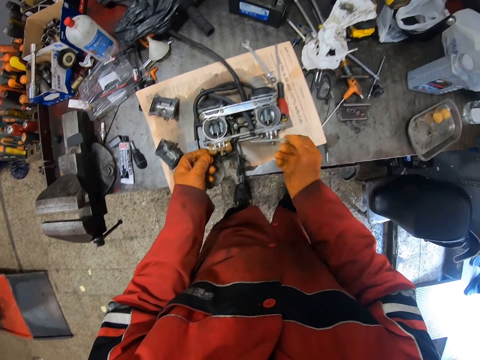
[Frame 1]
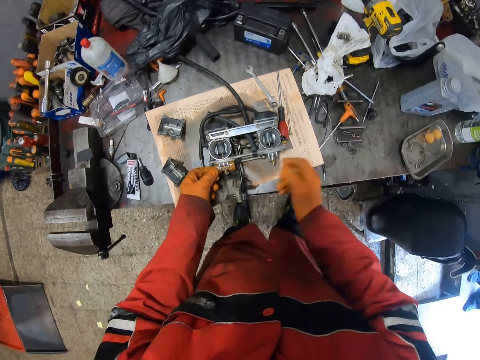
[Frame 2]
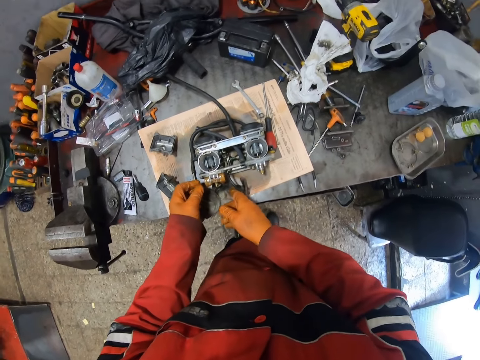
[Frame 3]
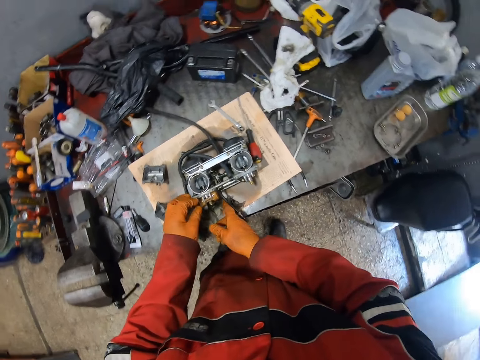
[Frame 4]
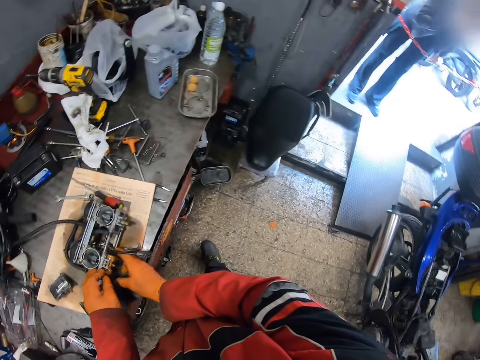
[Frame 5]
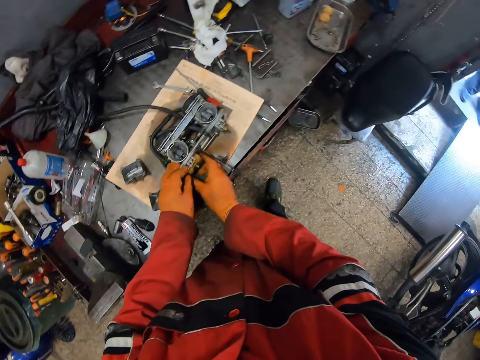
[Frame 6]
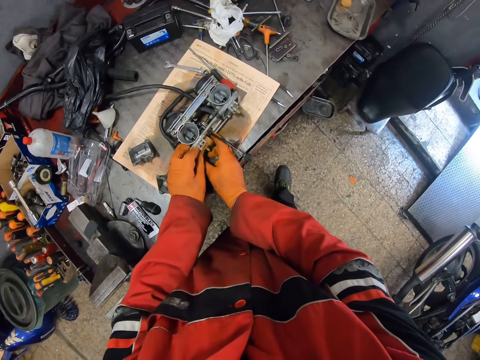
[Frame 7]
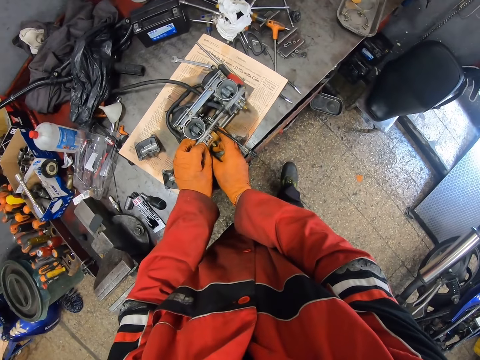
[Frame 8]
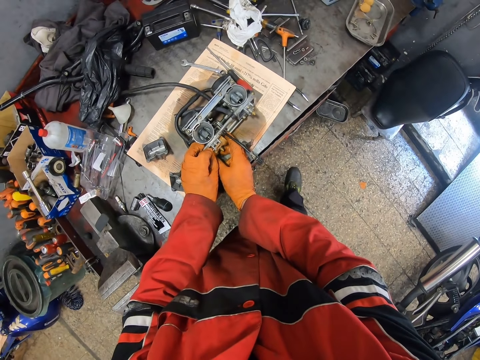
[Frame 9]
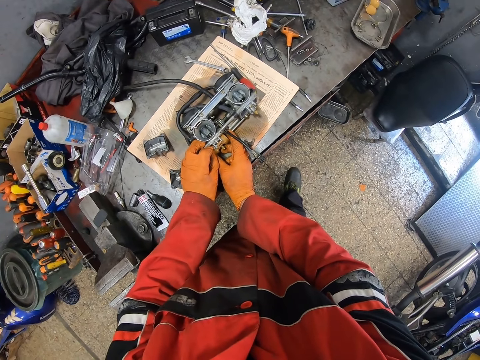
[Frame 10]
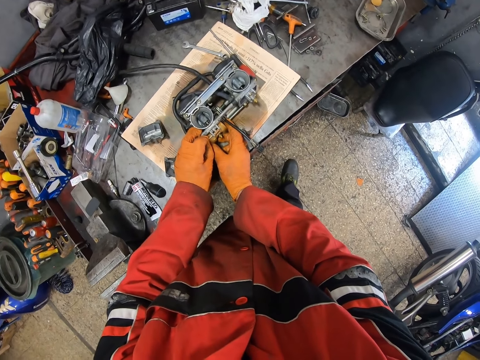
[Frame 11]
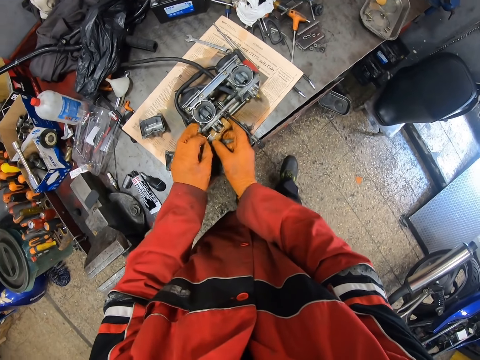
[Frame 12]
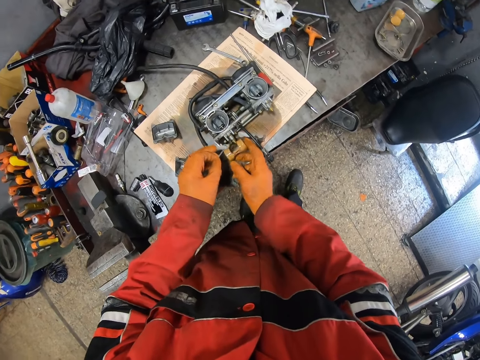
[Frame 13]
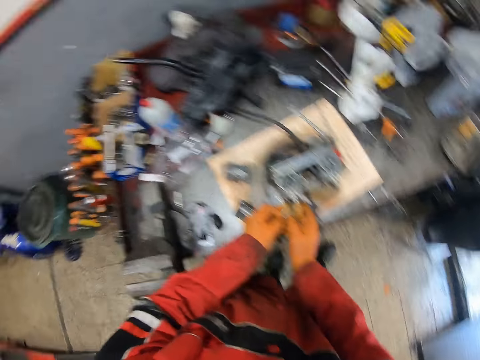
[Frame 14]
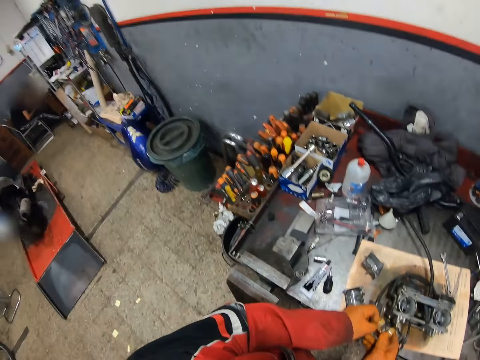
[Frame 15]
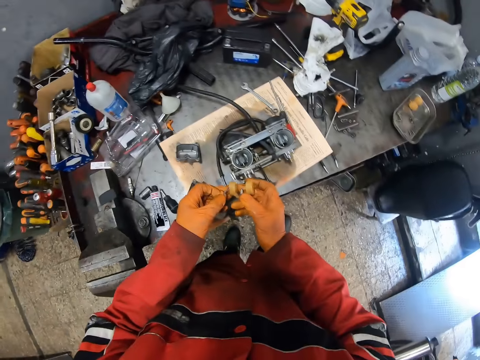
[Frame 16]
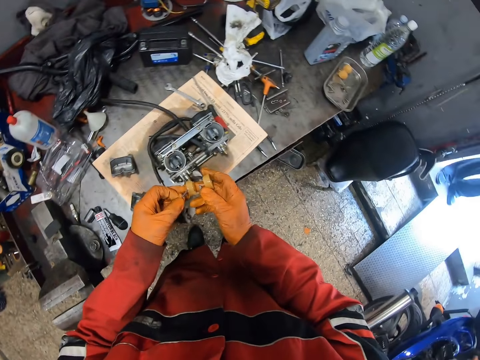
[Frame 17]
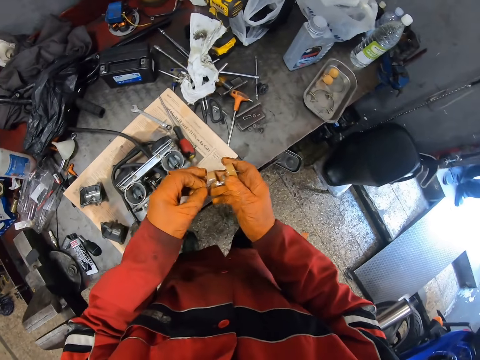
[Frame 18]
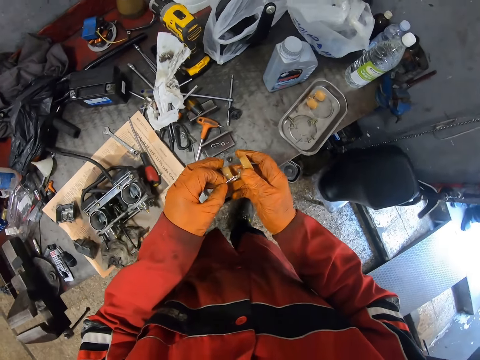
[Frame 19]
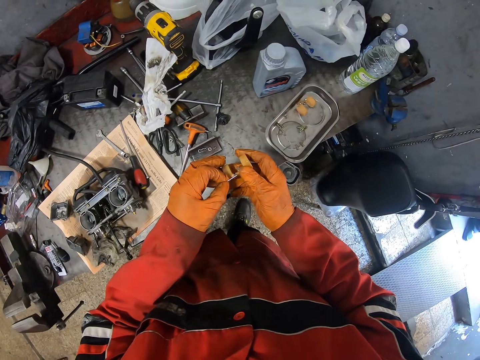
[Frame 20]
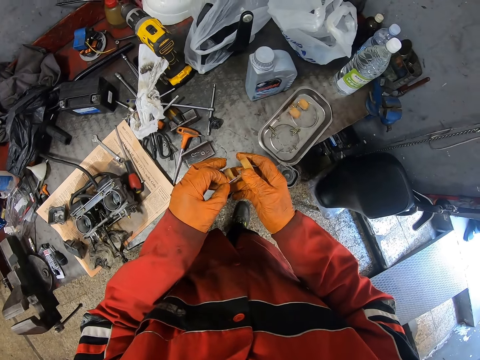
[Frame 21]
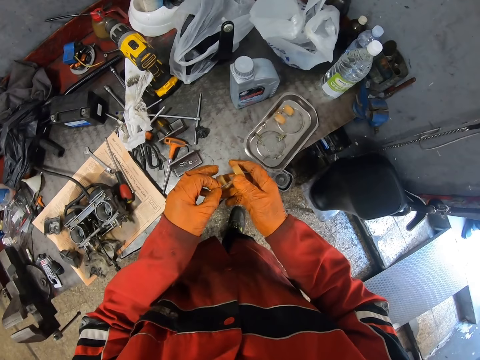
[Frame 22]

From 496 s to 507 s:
The camera wearer drops the nail in his gloved right hand on the table. He loosens the engine part on the table with both gloved hands. He dismantles something. He looks around.

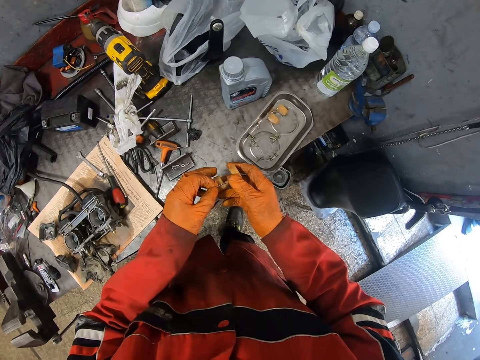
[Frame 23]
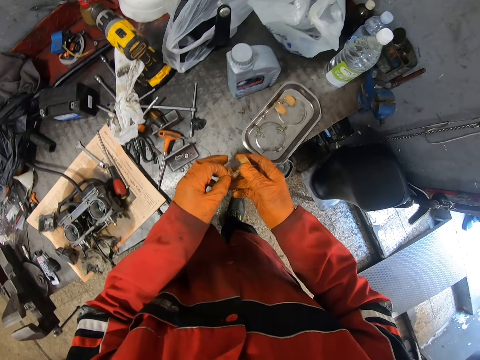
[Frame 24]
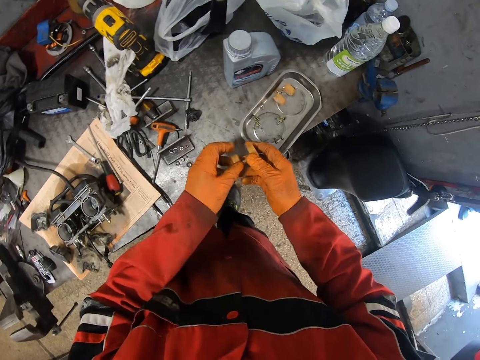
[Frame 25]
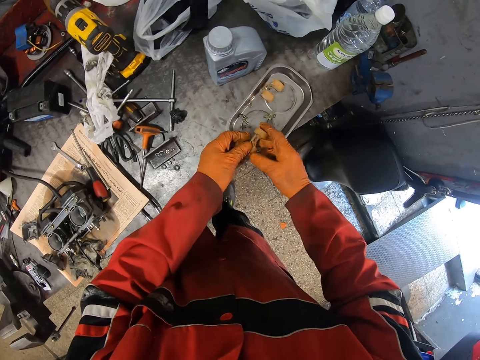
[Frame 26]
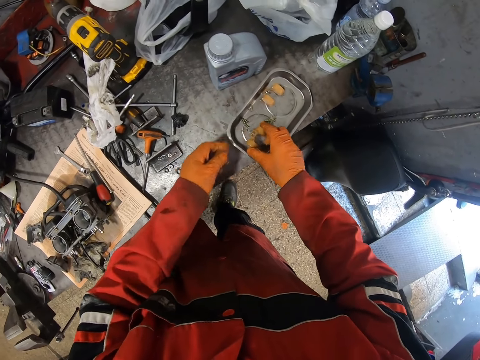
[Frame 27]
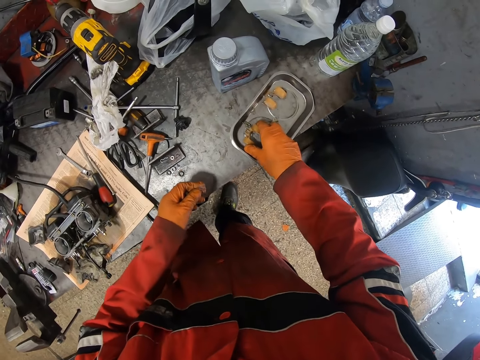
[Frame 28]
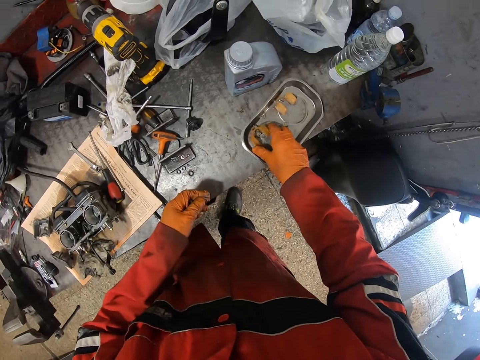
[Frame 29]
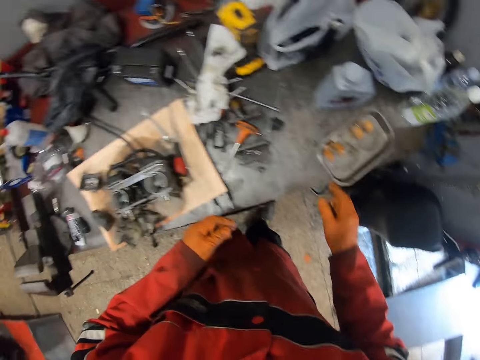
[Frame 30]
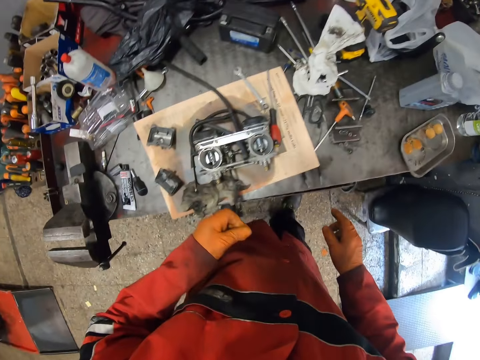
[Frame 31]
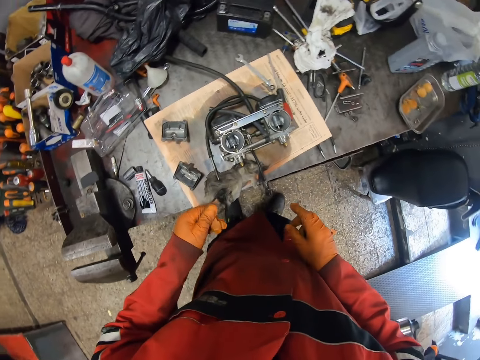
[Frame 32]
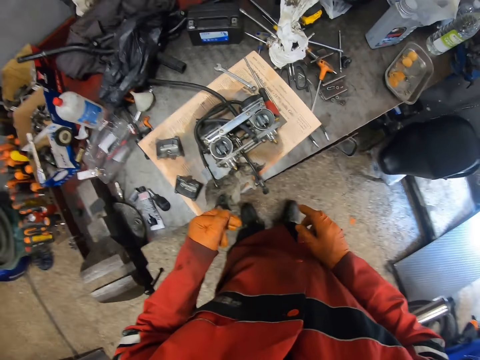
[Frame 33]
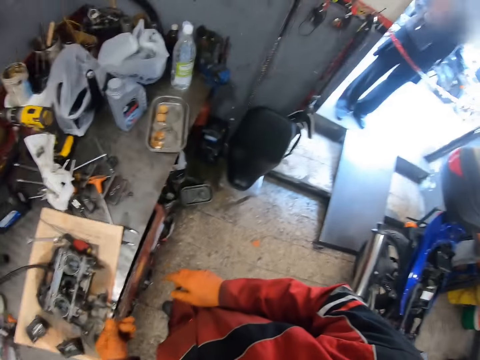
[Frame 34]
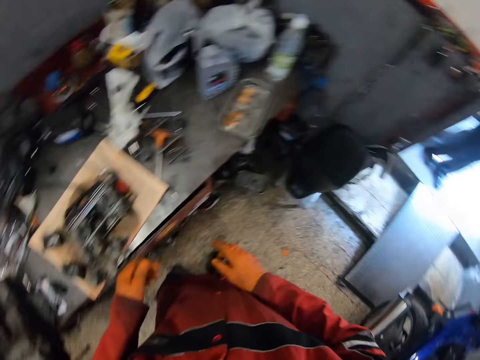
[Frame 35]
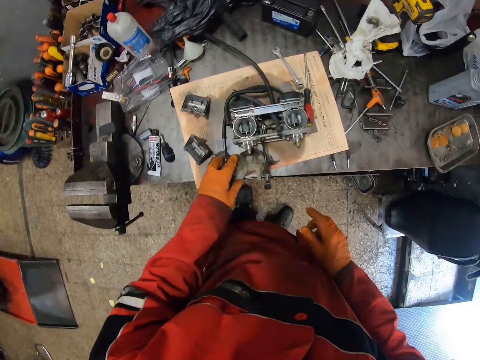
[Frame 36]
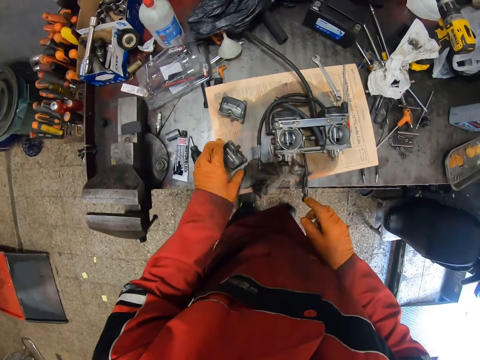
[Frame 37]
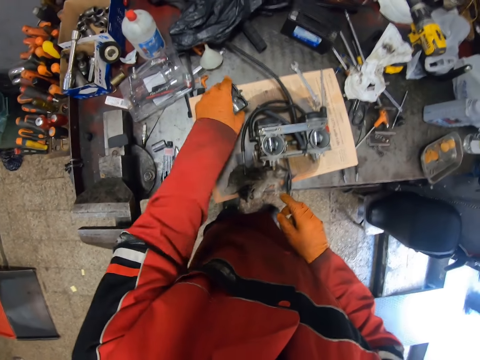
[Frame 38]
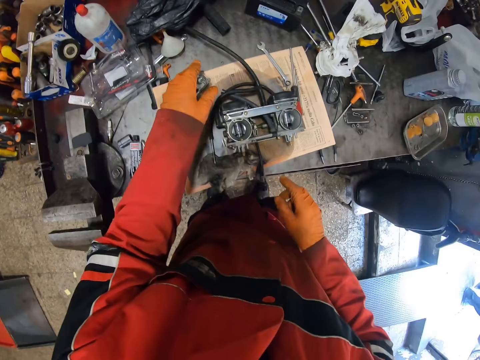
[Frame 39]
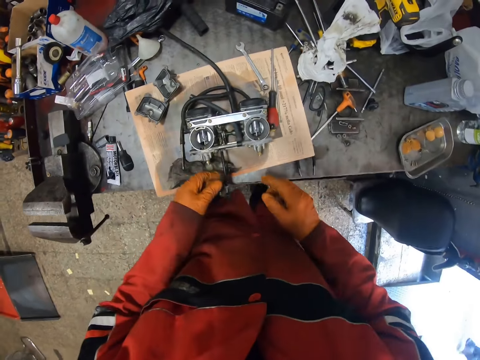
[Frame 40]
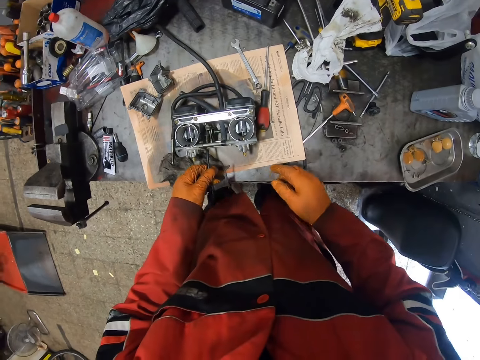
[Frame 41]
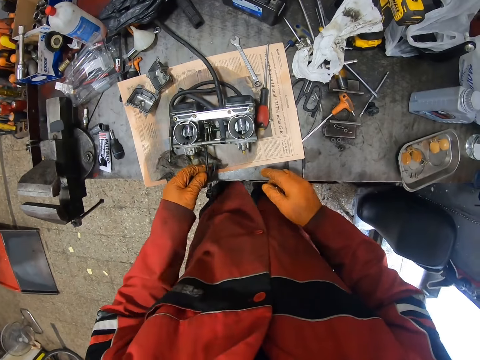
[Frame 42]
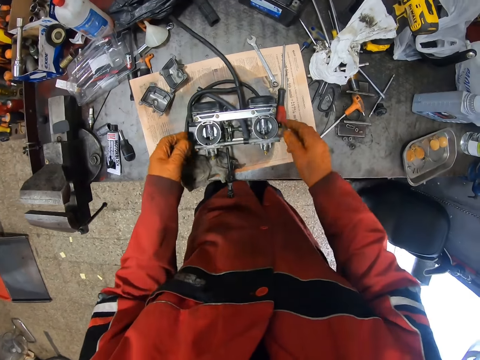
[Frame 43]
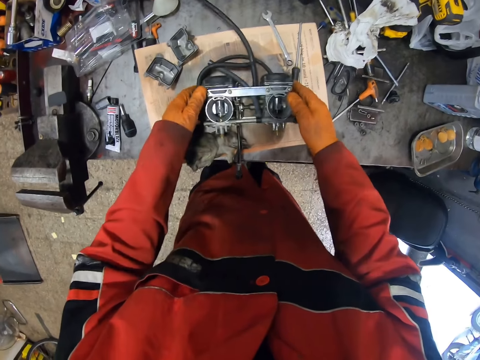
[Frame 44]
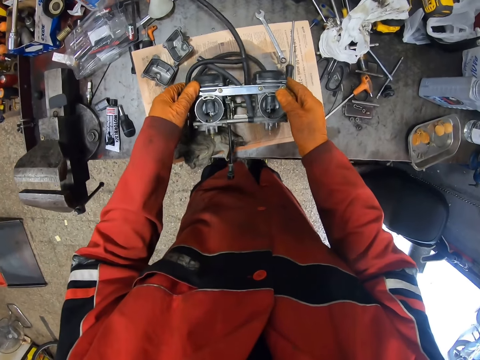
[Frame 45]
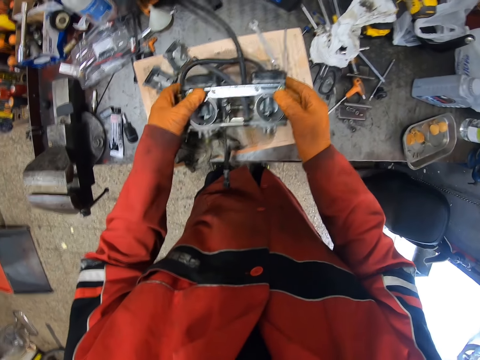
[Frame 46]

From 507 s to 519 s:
The camera wearer joins a screw on something. He drops the loosened engine part inside the steel bowl with his gloved hand. He looks around. He moves something. He carries the engine from the table with both gloved hands.

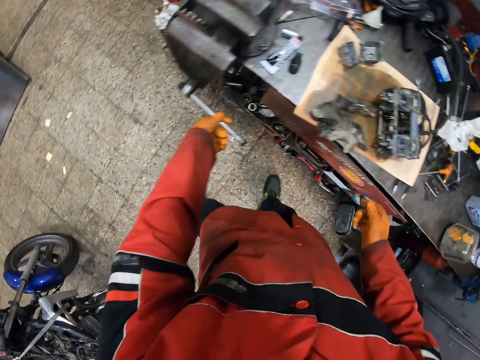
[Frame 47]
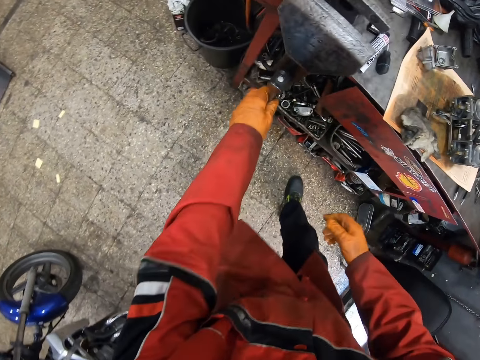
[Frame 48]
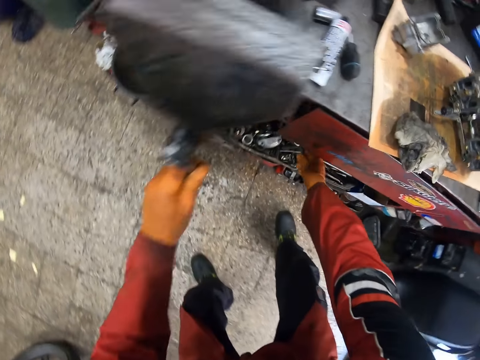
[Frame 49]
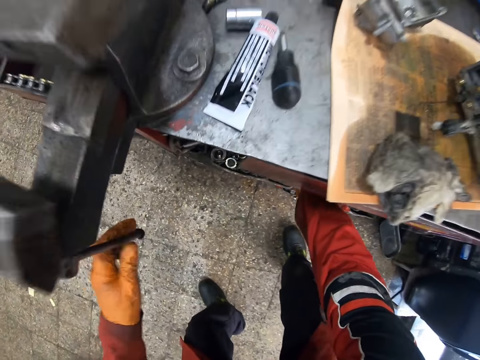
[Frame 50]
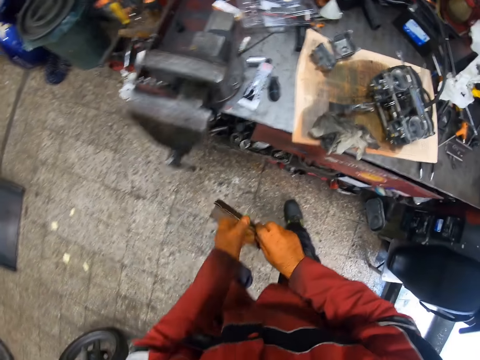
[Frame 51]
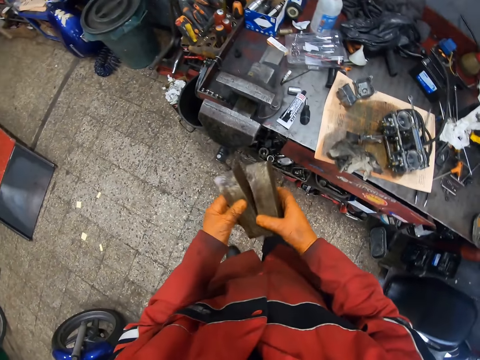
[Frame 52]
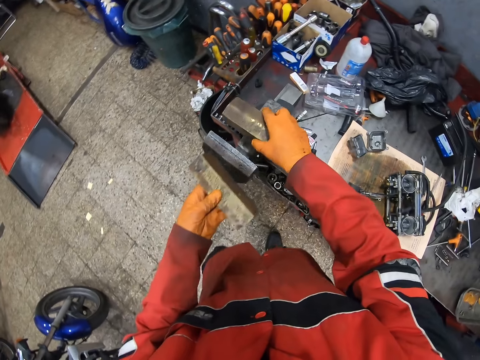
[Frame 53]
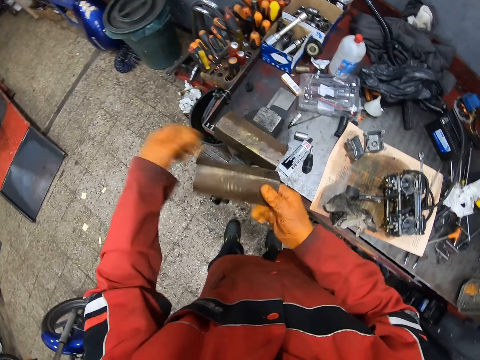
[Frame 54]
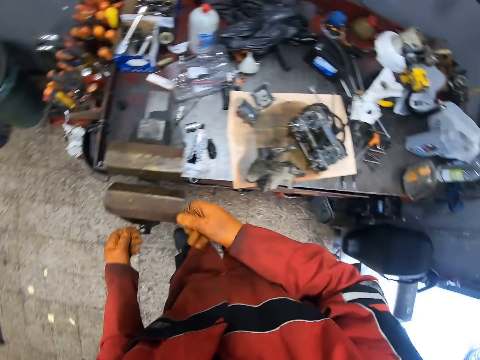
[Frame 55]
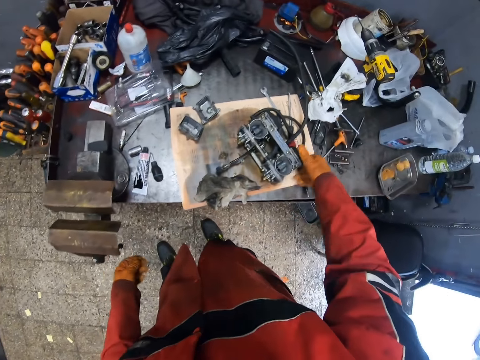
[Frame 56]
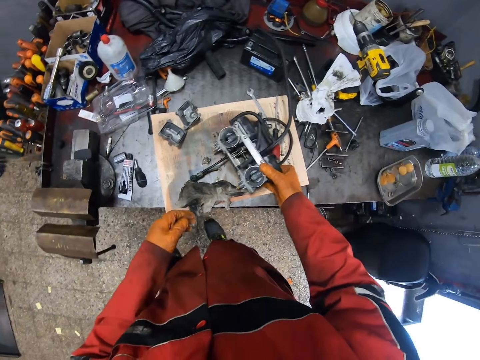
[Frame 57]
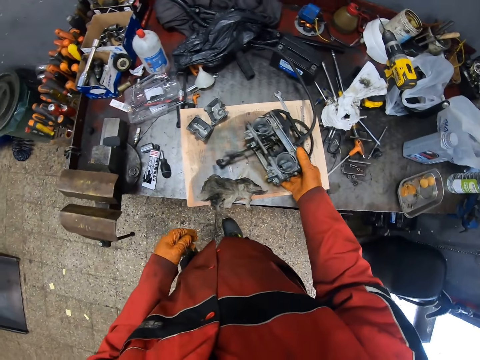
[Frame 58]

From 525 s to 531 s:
The camera wearer puts down something. He picks a clamp part from under the table with his gloved right hand. He places the clamp part on the clamp with both gloved hands. He picks up the engine on the table with his gloved right hand.
